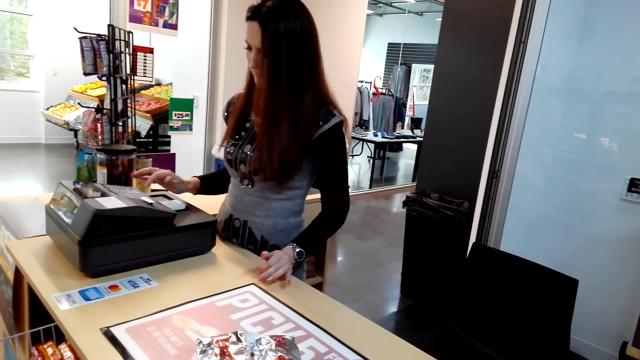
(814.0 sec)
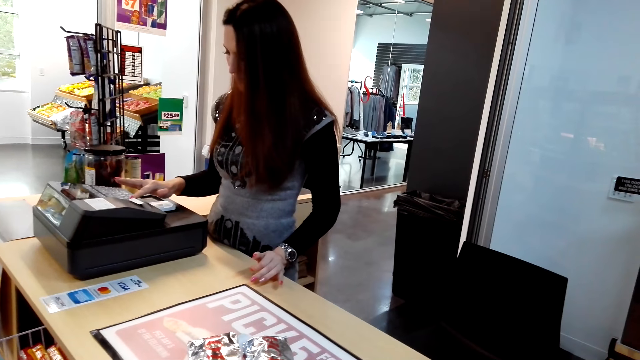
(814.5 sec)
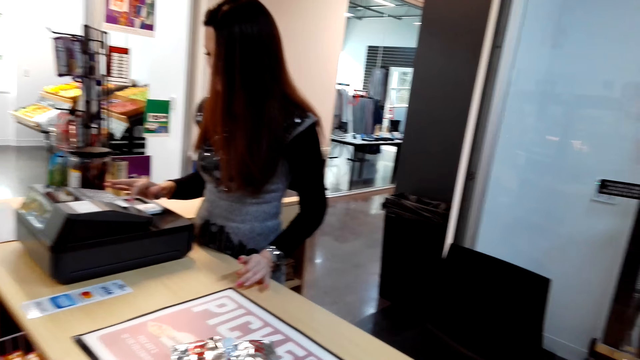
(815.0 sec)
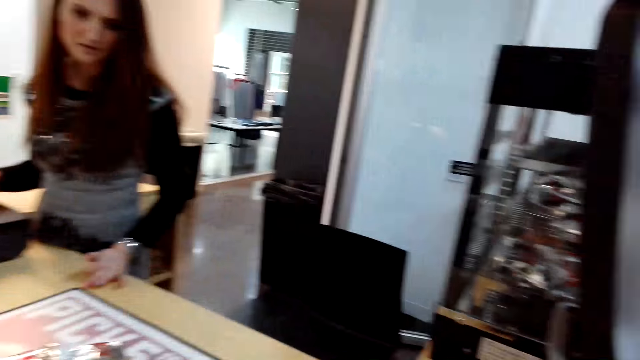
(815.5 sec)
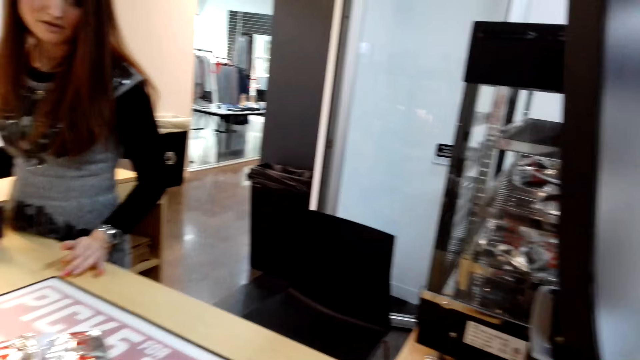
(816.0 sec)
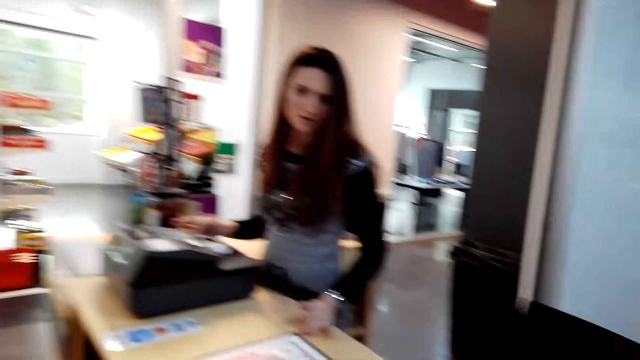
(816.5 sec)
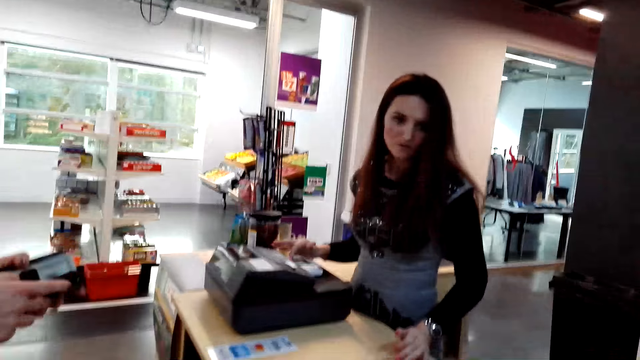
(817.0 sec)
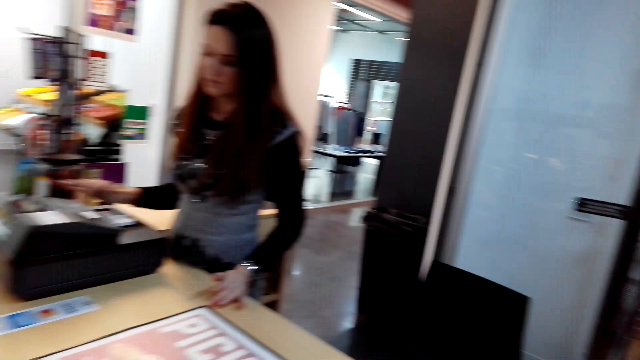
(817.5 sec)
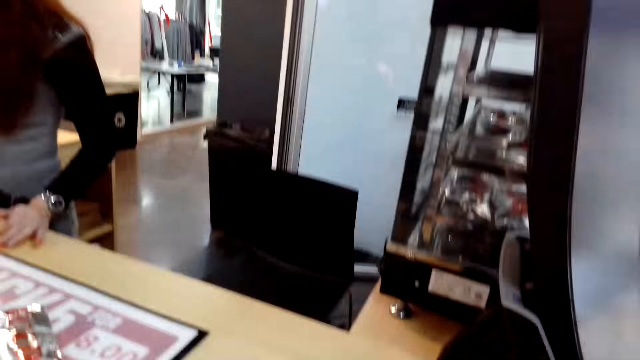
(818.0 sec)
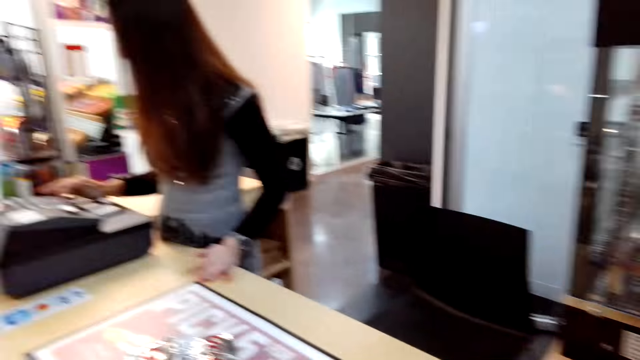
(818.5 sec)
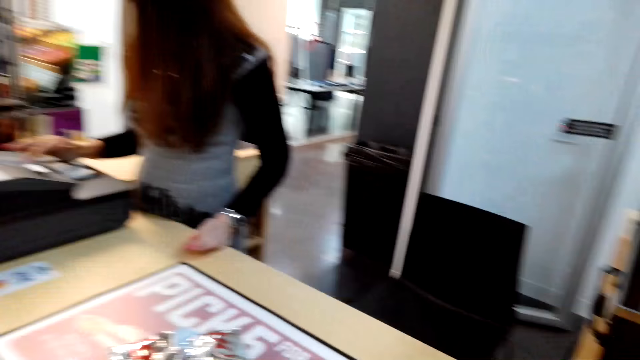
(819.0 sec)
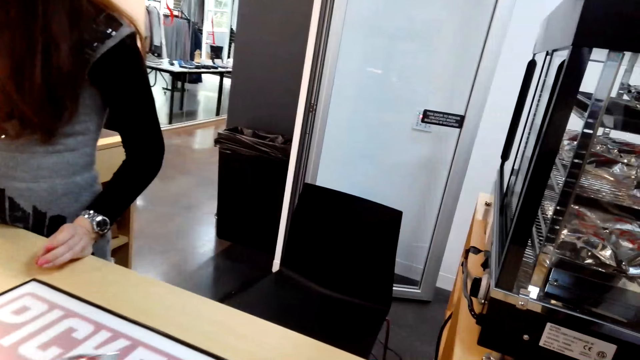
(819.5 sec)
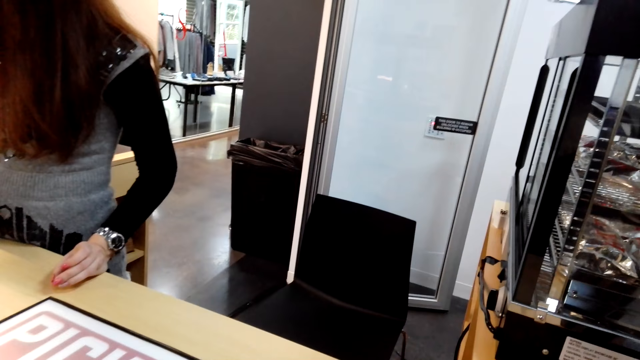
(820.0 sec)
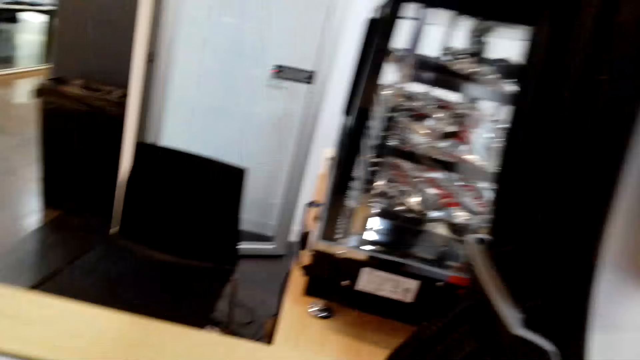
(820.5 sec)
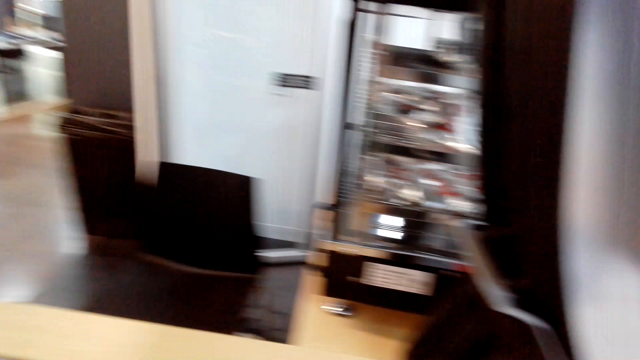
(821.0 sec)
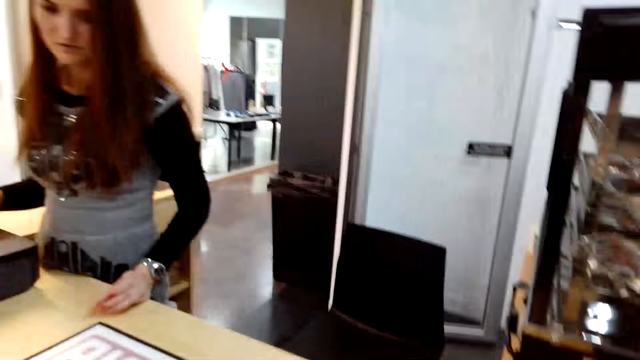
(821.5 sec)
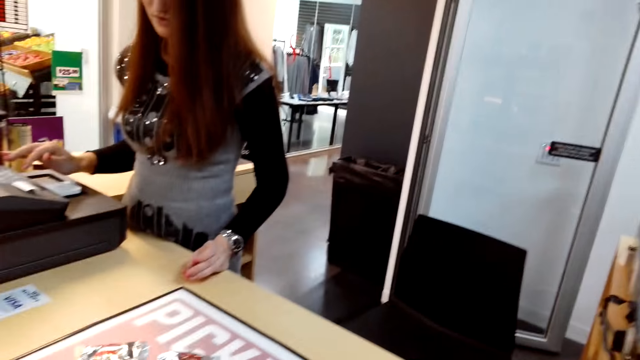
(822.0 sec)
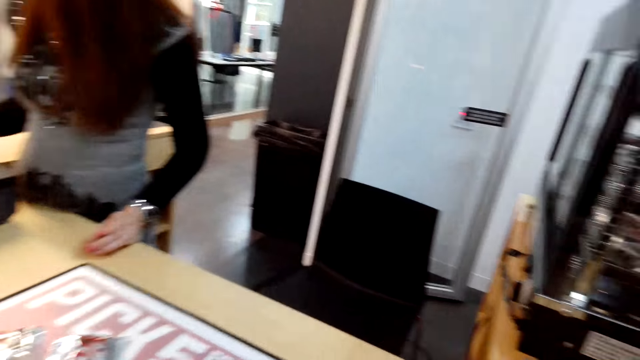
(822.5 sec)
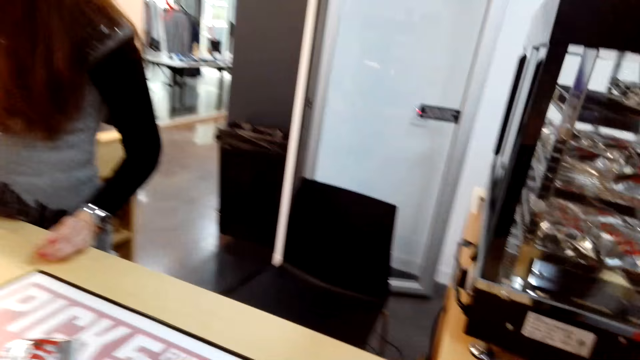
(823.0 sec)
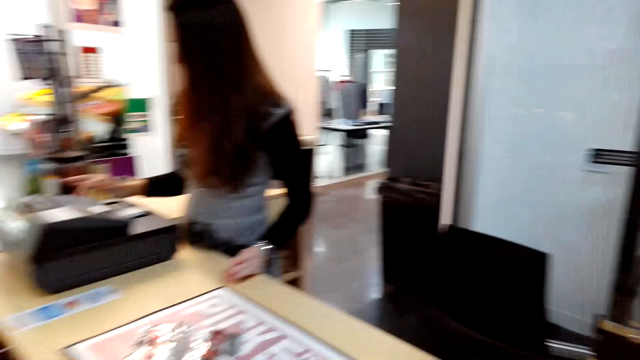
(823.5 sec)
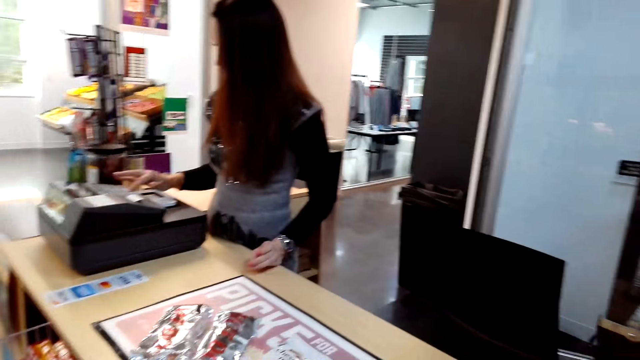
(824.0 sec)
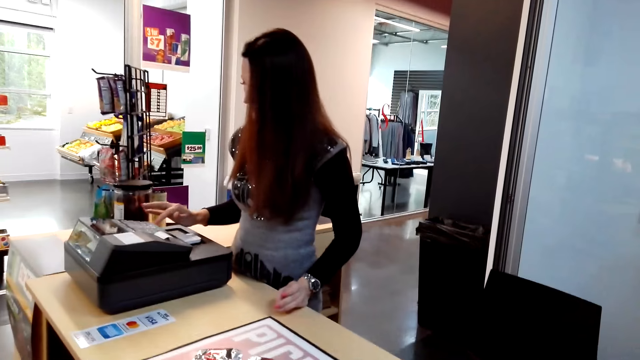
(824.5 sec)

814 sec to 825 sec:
The camera wearer looks around. They converse.

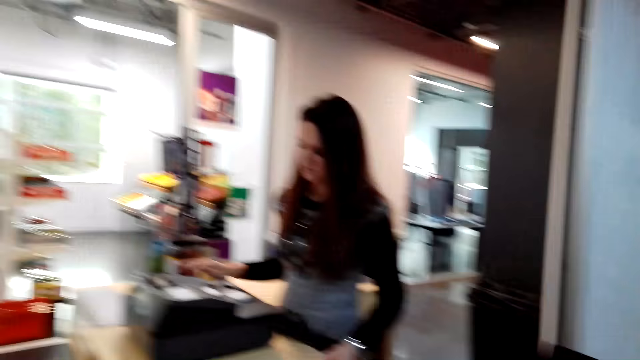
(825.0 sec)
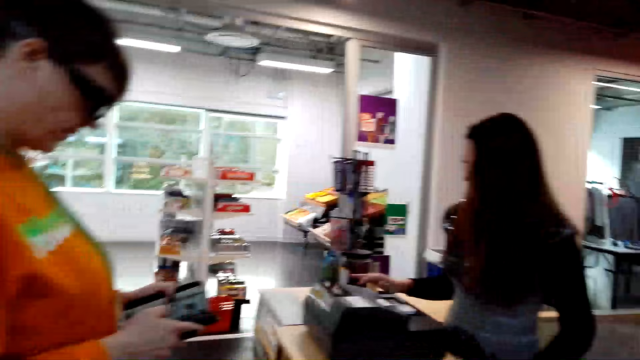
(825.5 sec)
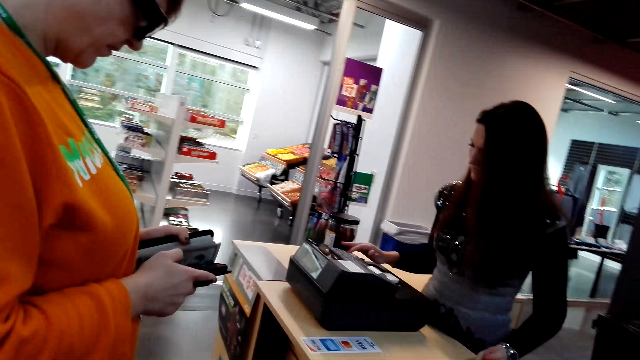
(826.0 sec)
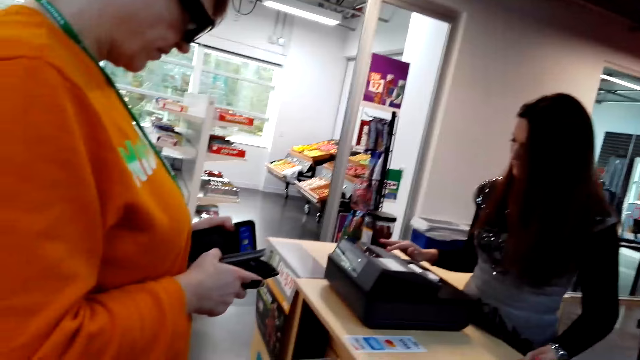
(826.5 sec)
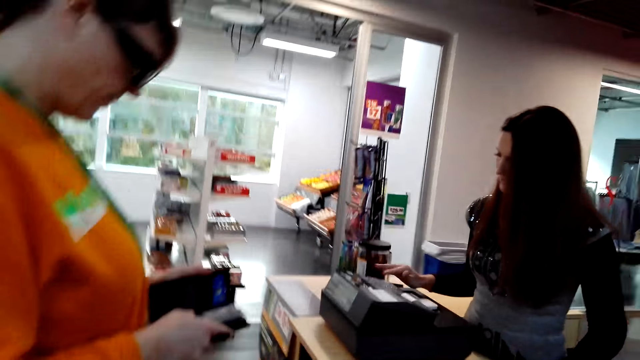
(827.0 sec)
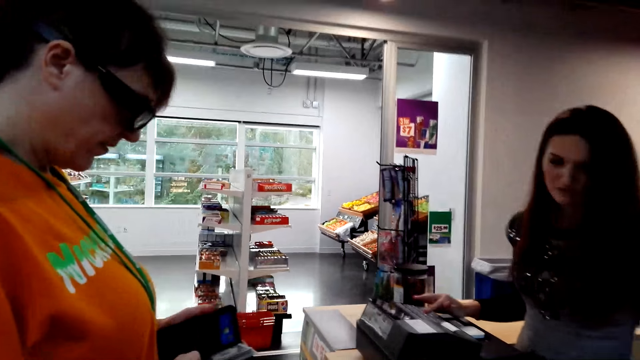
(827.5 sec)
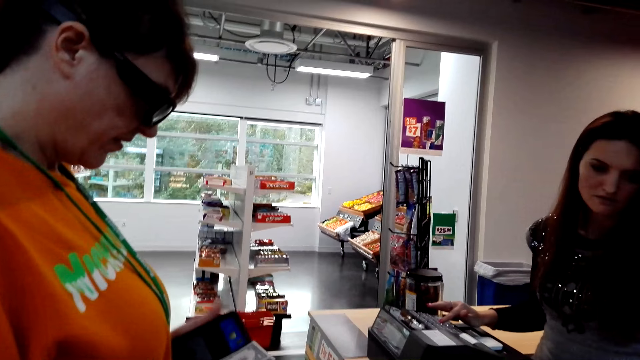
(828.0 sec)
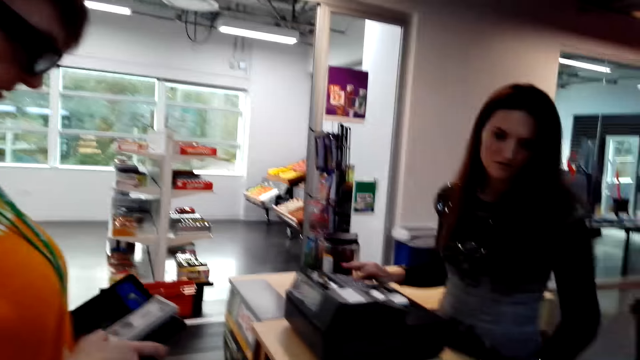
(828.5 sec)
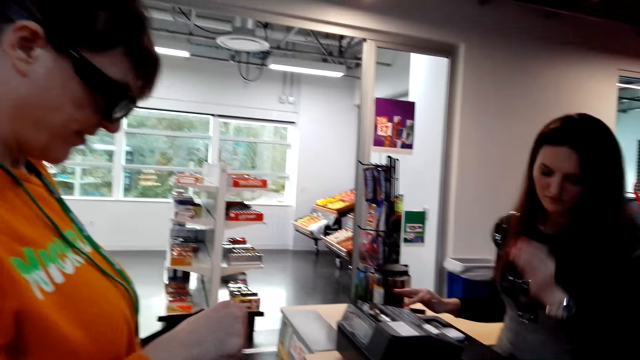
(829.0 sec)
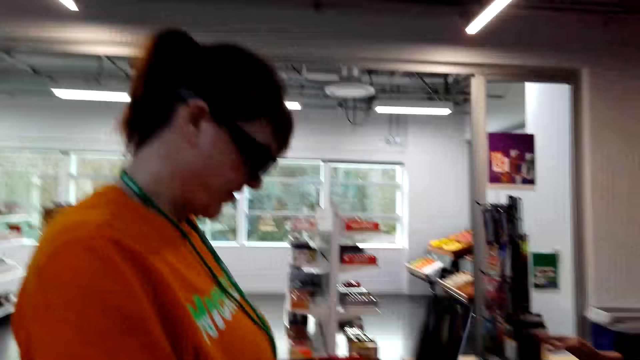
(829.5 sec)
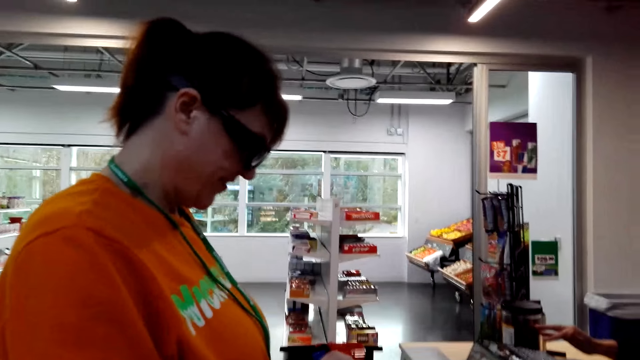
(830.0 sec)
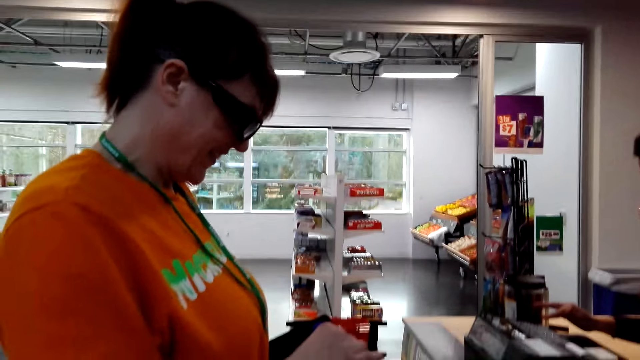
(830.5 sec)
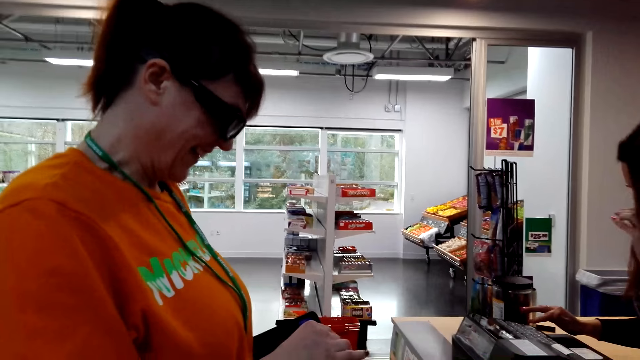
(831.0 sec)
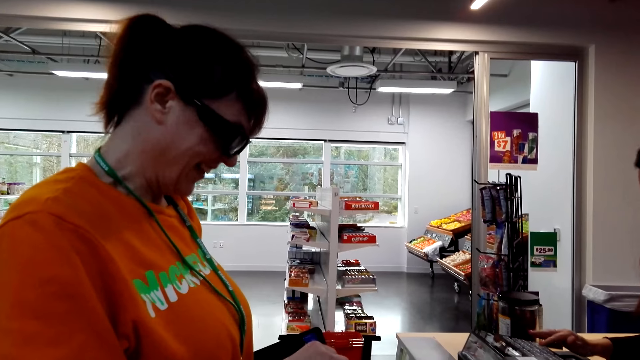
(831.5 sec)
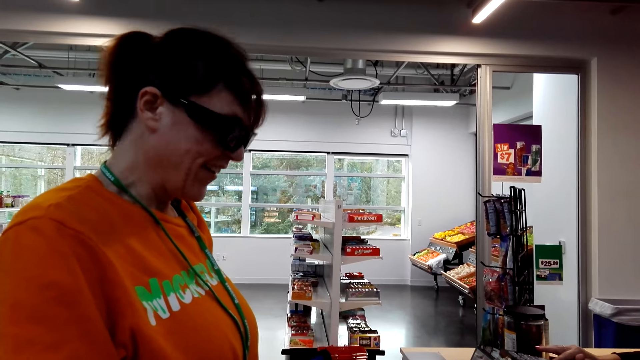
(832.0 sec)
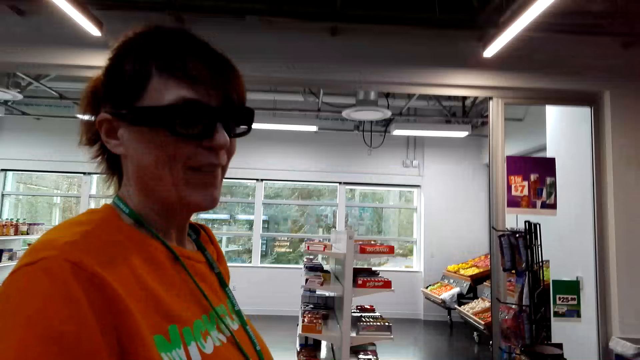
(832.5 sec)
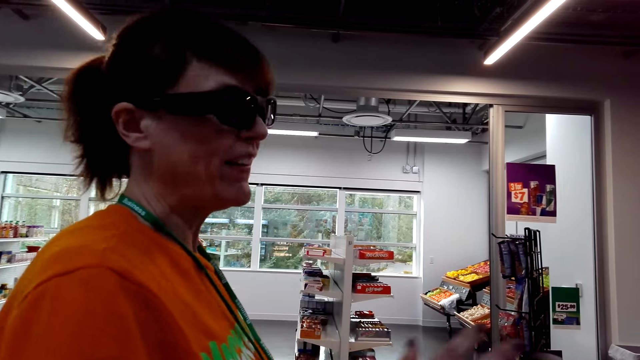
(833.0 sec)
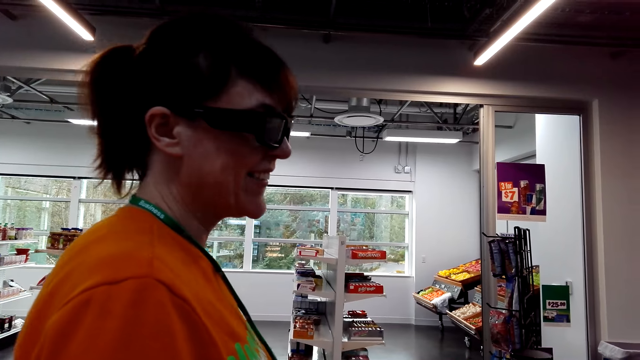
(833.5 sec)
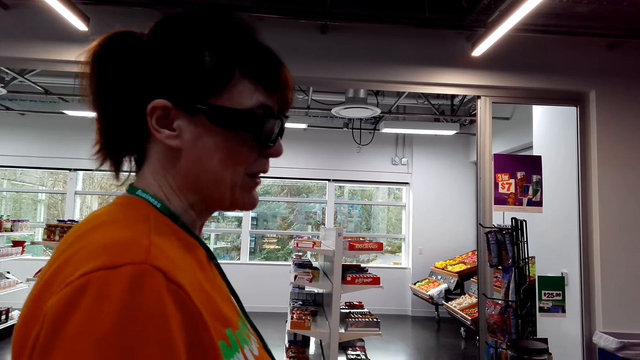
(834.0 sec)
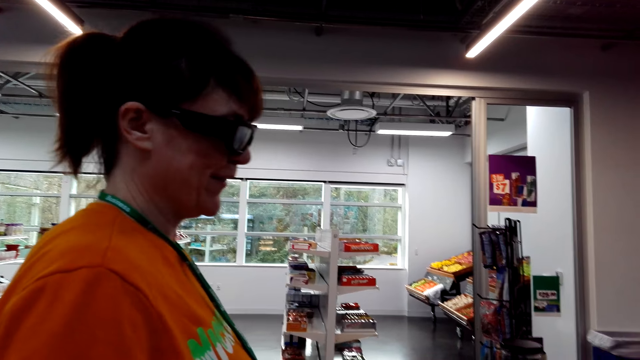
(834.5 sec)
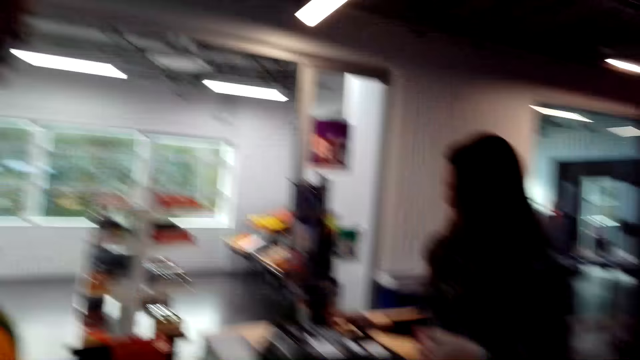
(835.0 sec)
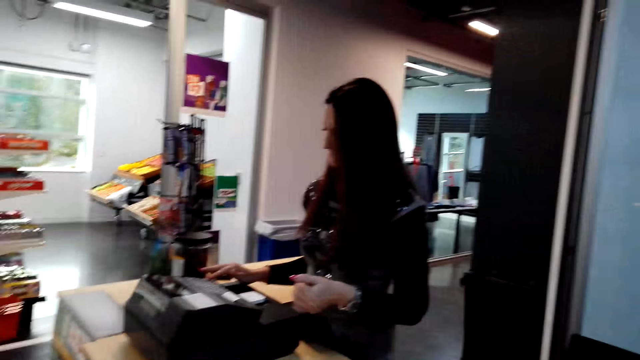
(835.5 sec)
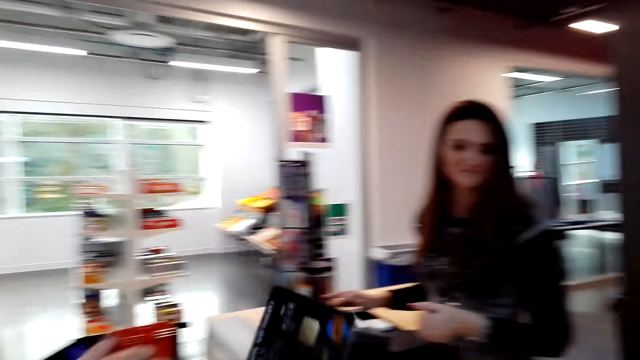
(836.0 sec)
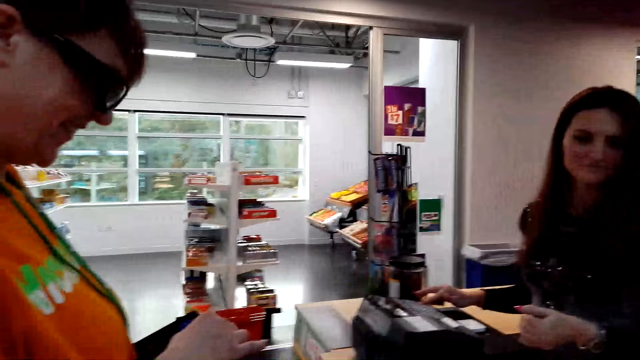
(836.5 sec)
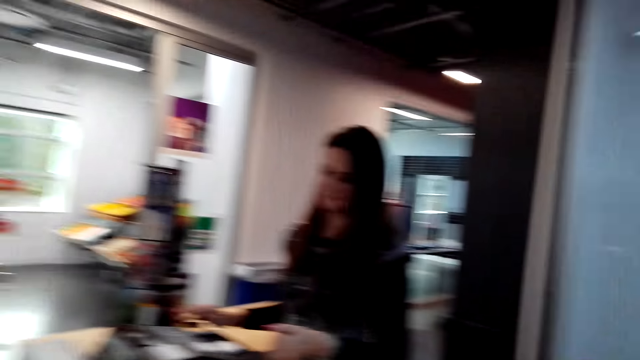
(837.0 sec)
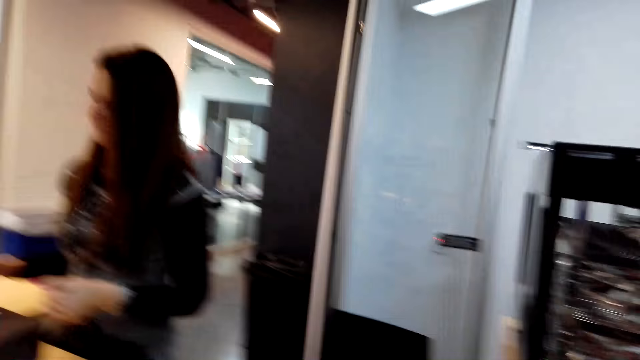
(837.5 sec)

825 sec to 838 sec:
The first woman looks at the cards. She opens her purse and picks up the money. The camera wearer converses. The first woman answers another woman. She converses.
